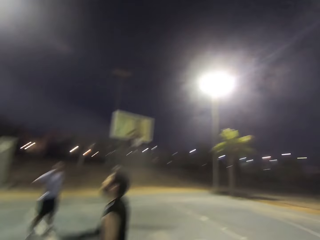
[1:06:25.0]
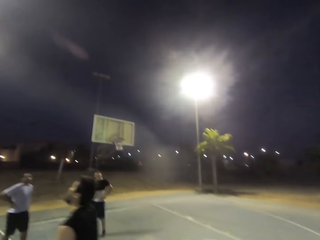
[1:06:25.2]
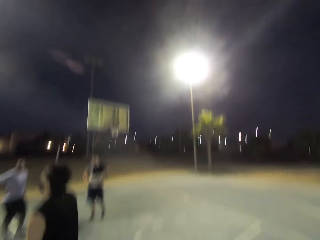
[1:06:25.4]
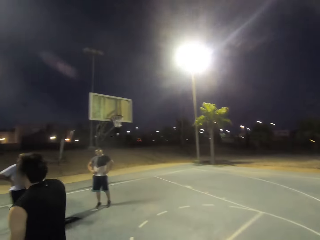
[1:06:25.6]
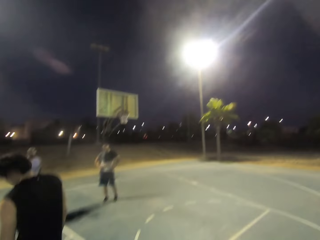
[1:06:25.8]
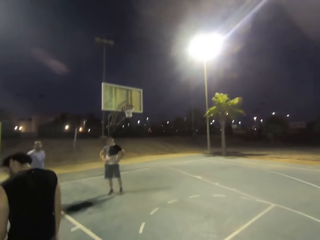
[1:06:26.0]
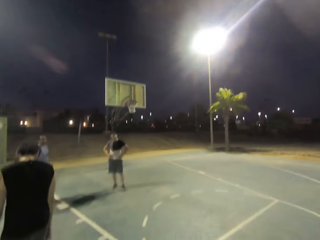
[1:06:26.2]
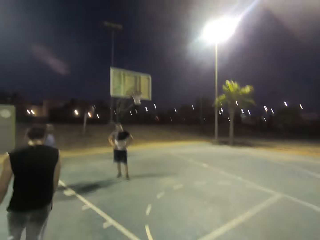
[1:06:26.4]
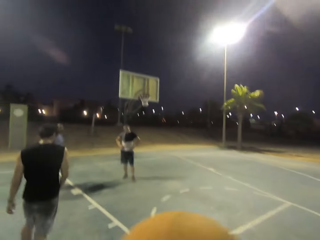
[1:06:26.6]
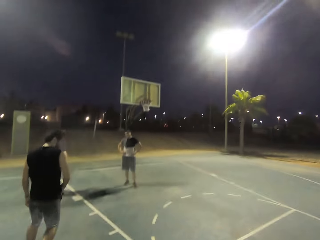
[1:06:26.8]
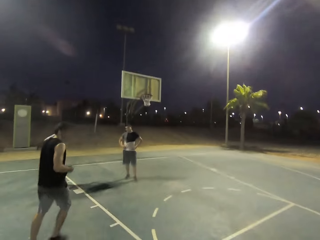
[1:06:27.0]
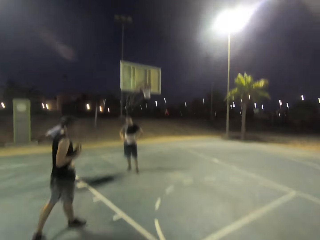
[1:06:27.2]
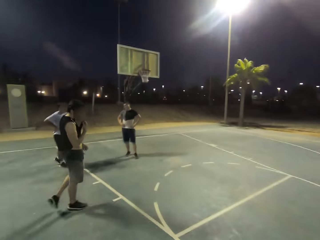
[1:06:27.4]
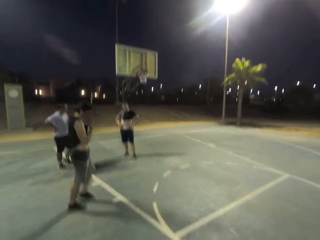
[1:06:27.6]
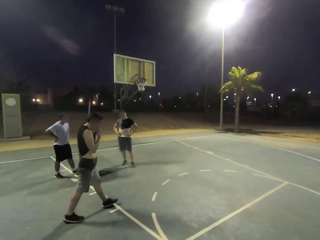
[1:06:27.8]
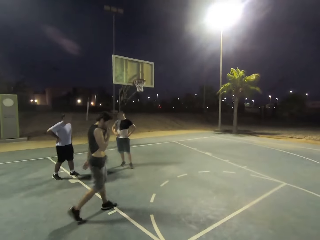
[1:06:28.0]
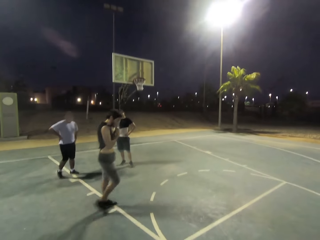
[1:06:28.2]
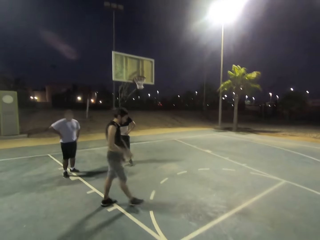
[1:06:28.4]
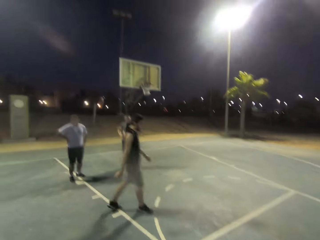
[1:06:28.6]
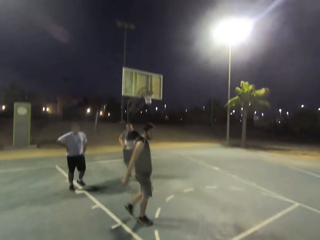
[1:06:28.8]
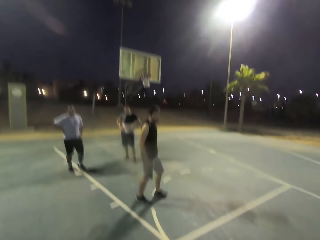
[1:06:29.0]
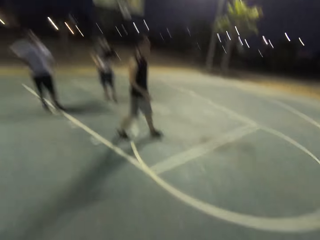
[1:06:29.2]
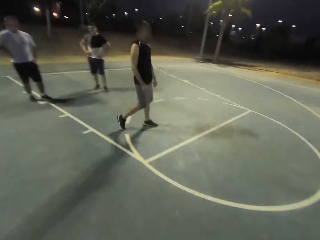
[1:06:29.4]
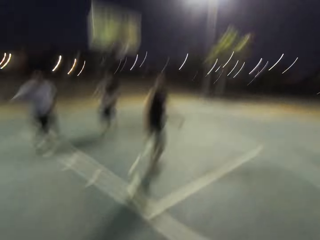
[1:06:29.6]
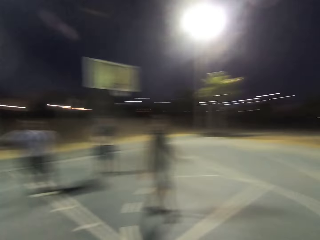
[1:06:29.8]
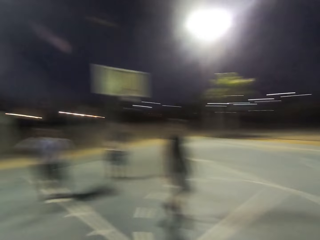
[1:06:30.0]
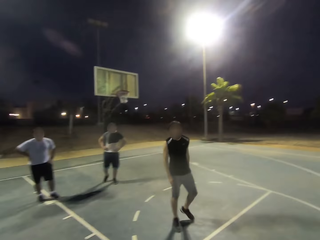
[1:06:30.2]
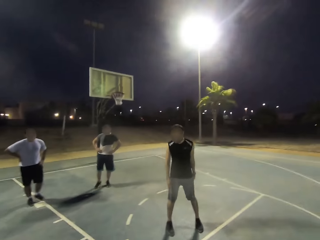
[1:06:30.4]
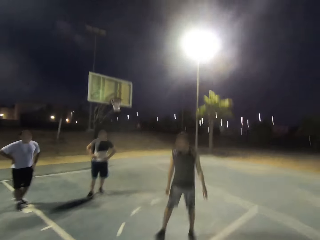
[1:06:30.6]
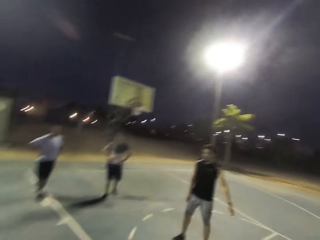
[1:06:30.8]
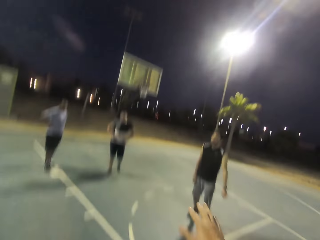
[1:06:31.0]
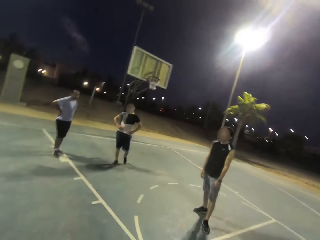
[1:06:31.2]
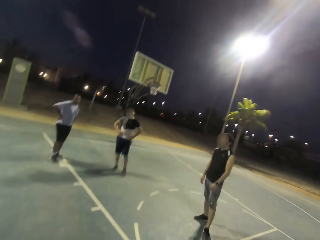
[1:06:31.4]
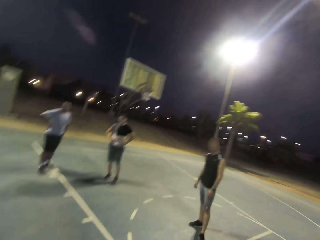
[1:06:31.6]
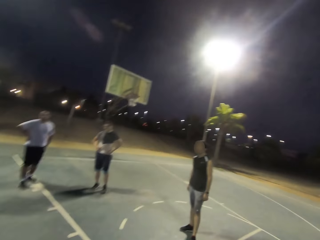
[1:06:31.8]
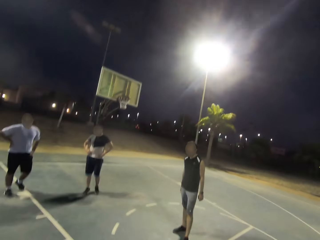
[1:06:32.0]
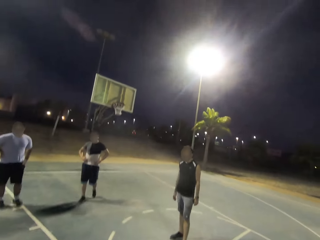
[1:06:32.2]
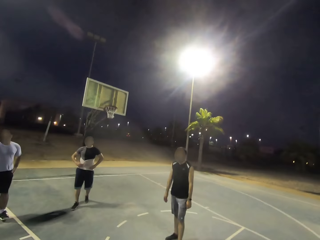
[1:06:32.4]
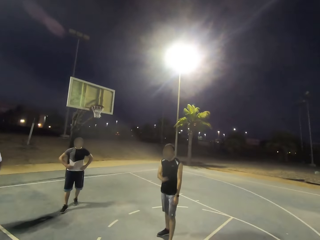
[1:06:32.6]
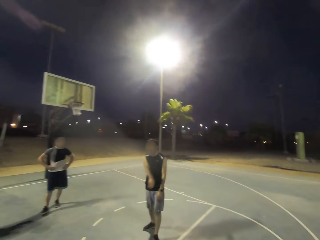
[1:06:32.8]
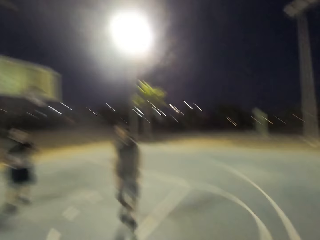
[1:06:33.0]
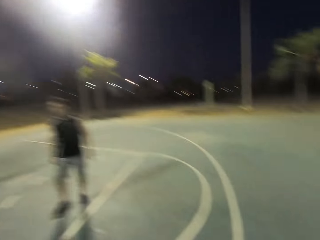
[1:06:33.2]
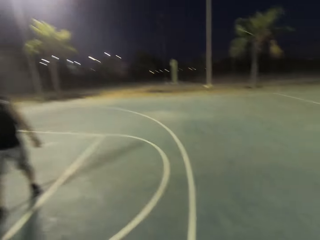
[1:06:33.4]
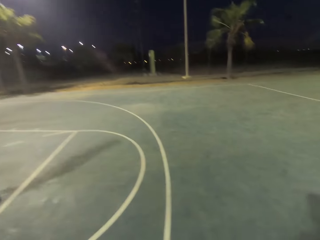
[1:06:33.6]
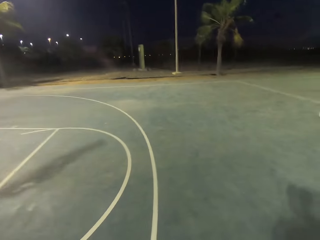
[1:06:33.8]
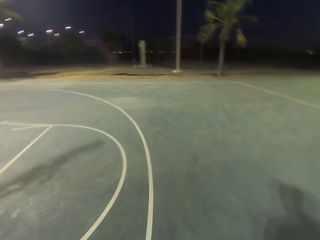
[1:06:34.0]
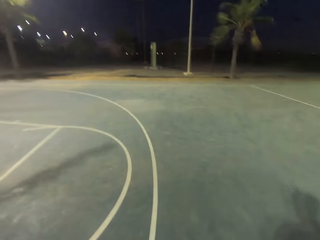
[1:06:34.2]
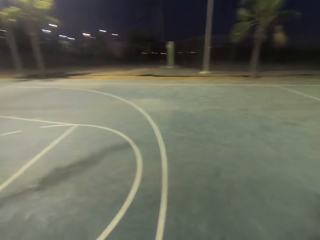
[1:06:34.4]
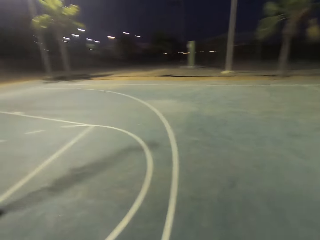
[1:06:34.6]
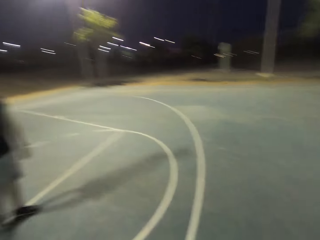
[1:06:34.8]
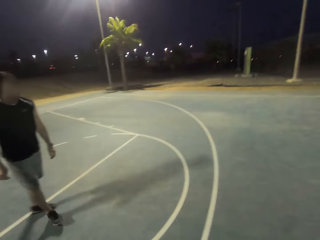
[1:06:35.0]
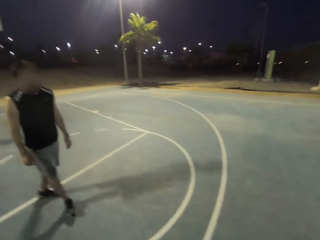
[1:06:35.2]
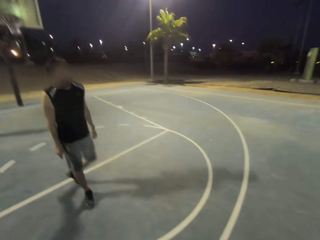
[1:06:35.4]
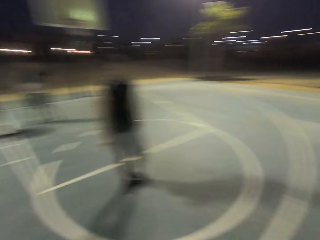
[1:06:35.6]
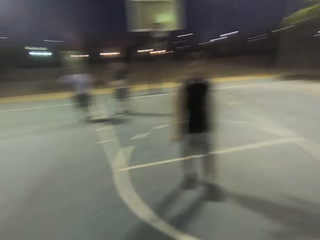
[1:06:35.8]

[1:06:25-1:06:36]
The camera wearer looks at the pitch.

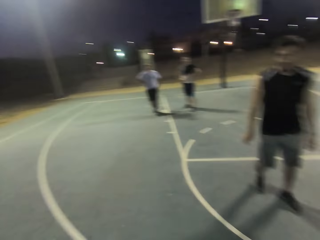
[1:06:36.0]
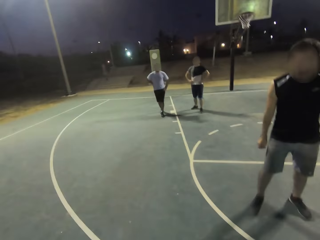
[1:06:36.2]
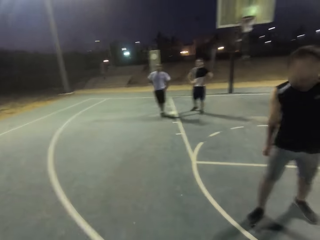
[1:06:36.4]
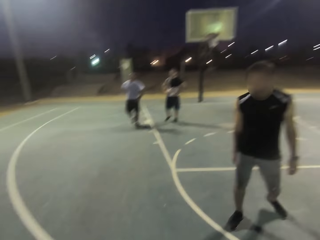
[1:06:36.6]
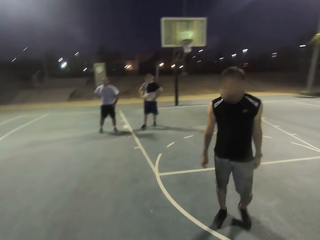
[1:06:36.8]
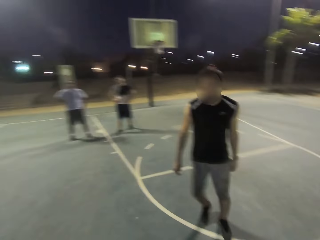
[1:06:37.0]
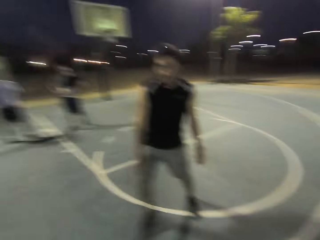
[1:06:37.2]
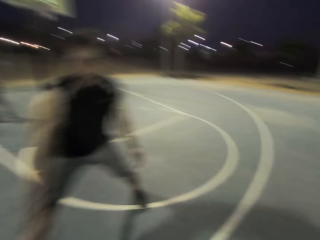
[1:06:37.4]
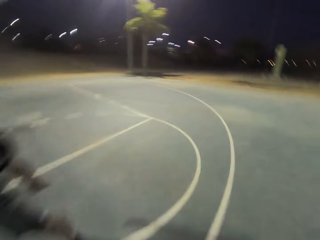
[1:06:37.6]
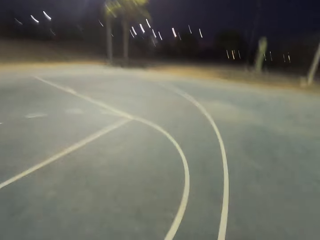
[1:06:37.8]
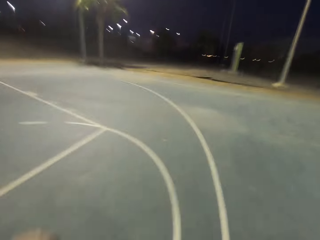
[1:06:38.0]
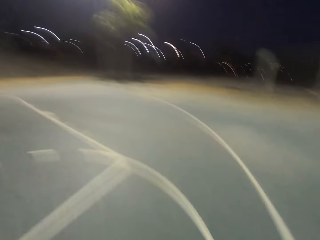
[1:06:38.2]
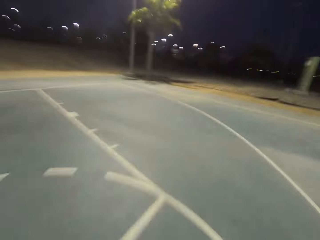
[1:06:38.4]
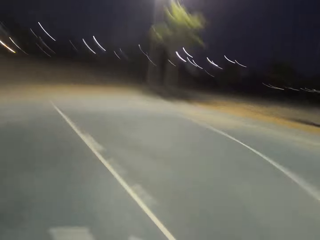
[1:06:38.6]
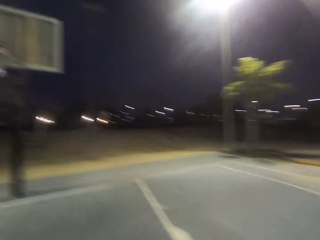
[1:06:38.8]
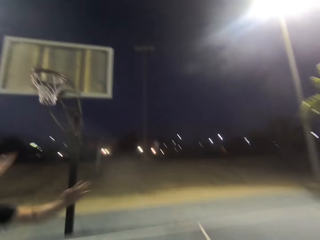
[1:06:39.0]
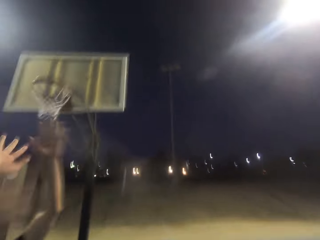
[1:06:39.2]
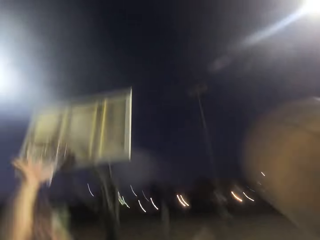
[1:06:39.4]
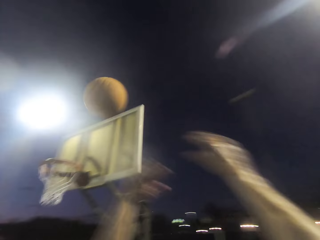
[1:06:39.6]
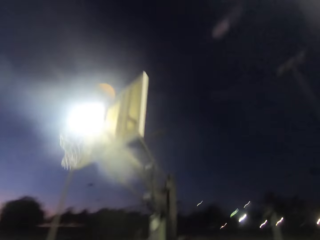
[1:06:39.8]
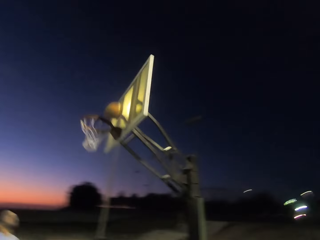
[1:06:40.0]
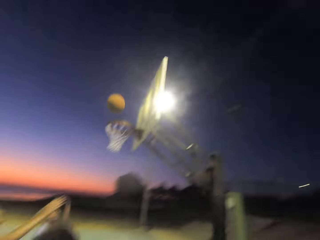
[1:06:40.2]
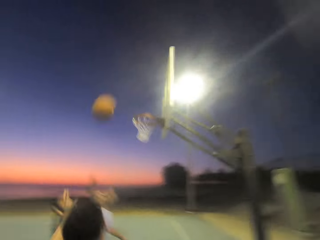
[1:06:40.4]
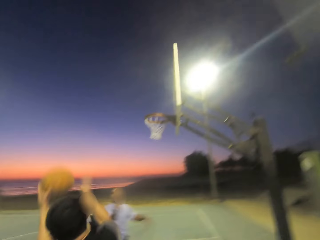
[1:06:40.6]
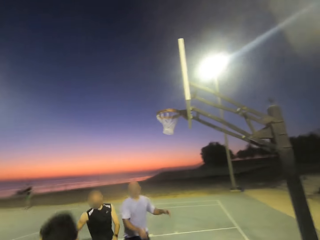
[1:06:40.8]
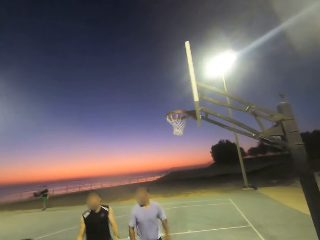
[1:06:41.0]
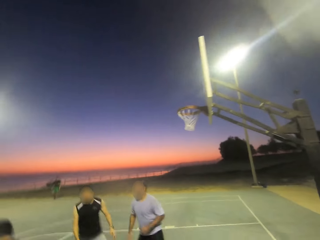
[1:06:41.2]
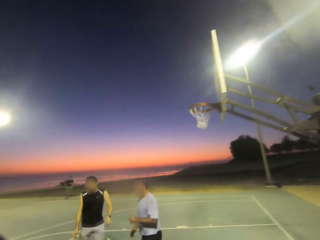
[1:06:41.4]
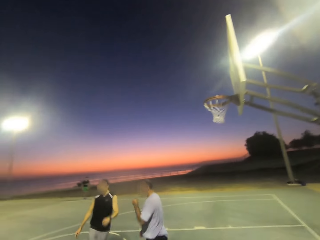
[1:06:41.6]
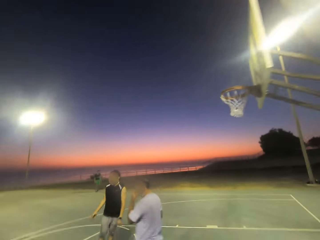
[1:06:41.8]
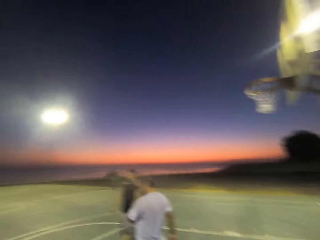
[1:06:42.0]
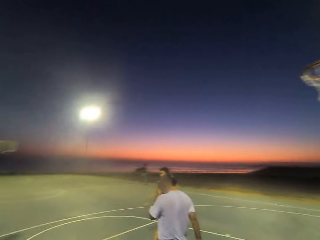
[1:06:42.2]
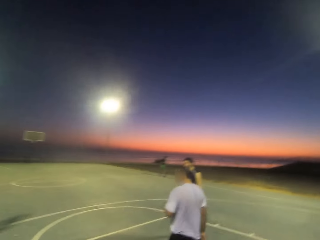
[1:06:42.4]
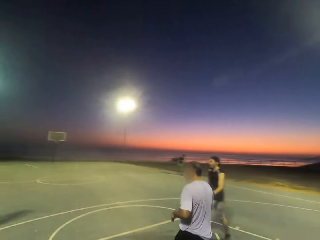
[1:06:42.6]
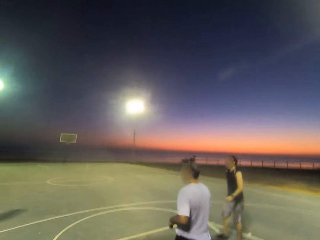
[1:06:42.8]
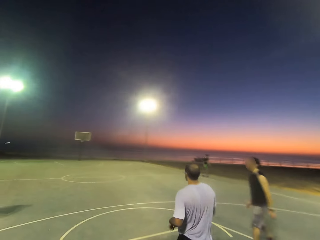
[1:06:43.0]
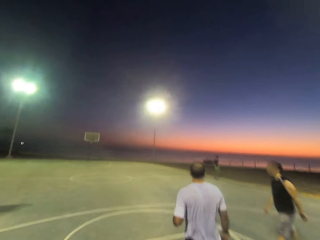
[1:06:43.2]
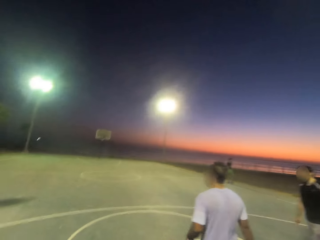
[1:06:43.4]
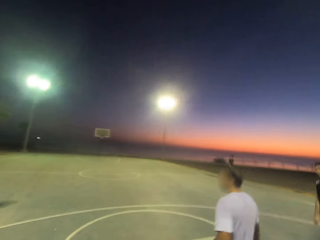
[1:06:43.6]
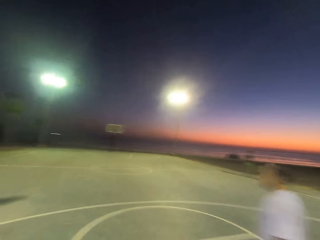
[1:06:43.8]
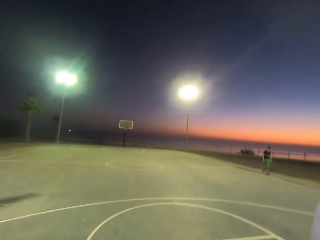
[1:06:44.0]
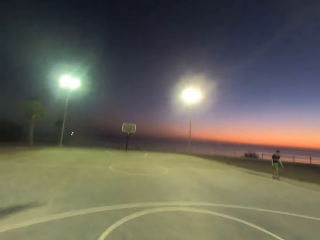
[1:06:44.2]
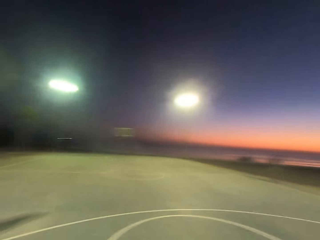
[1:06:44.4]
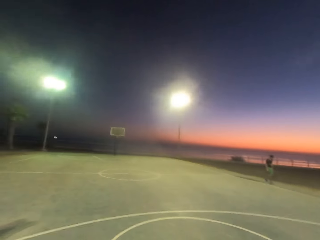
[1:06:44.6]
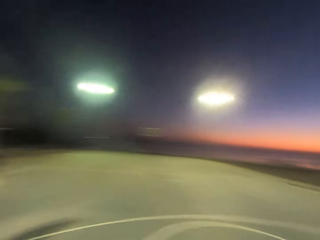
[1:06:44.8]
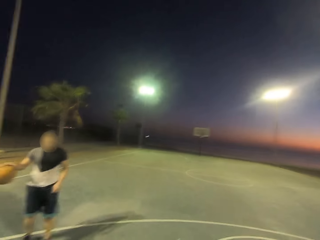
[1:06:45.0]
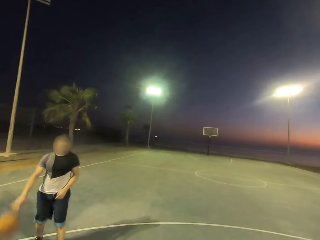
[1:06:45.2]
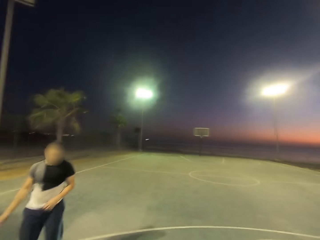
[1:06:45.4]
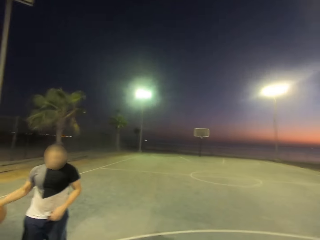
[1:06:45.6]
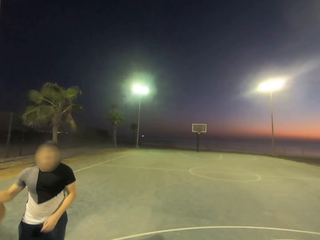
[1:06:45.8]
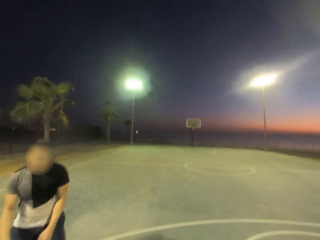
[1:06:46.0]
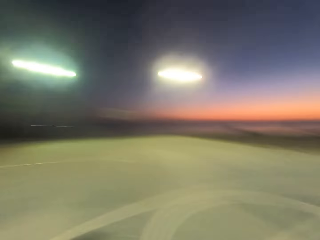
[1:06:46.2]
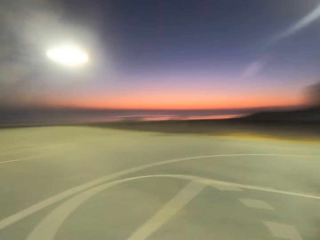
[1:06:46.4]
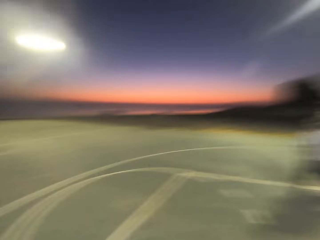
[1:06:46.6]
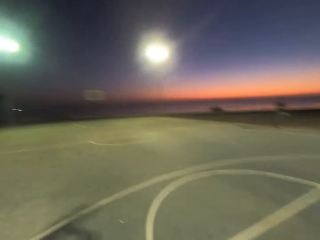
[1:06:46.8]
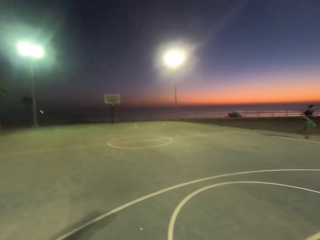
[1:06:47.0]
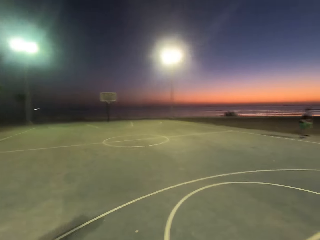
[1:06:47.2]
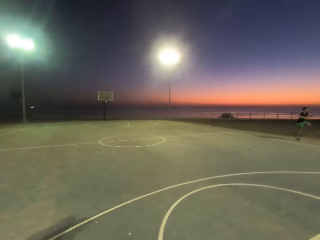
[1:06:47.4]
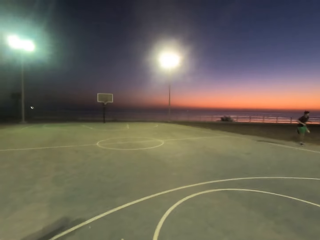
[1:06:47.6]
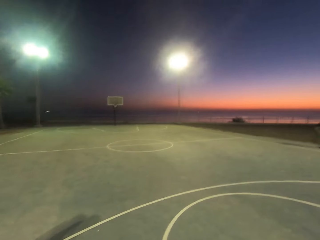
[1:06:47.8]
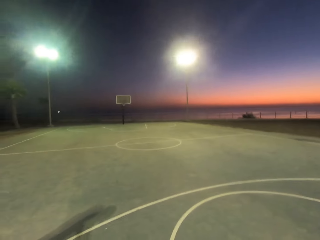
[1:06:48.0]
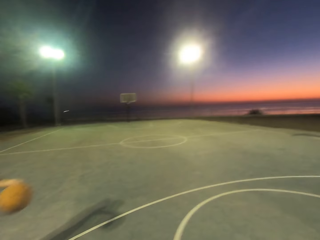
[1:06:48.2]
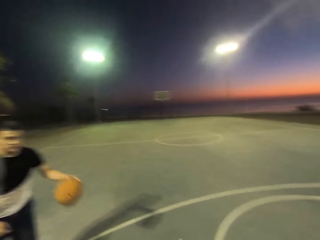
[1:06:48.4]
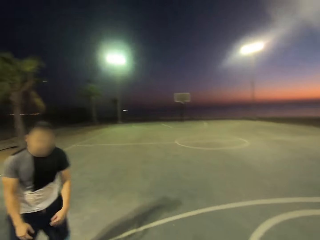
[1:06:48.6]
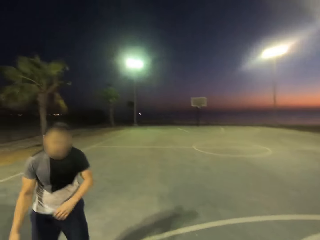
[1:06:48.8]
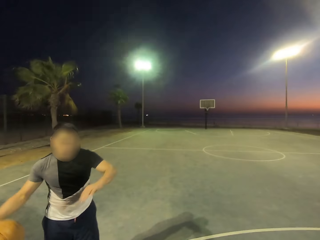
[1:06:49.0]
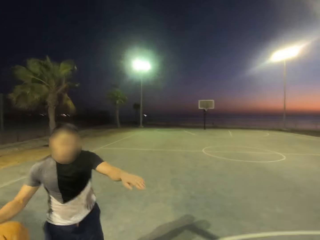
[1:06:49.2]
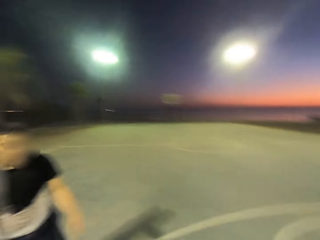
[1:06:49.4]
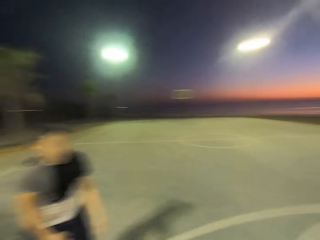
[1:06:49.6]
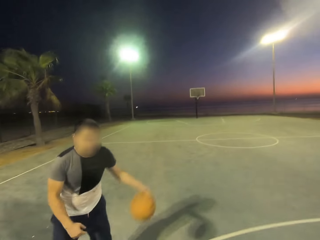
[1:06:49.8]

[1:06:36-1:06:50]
A man shields. The camera wearer throws the ball towards the net. Another man dribbles. Another man catches the ball. A man dribbles the ball.
